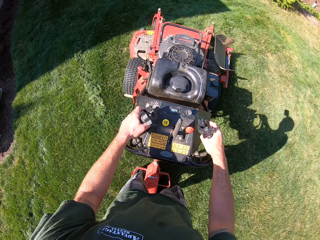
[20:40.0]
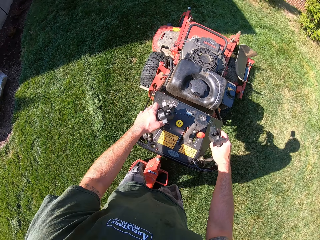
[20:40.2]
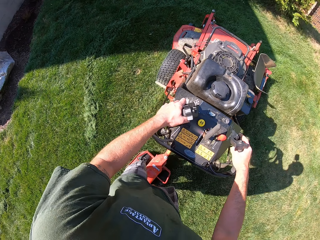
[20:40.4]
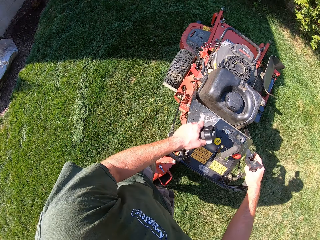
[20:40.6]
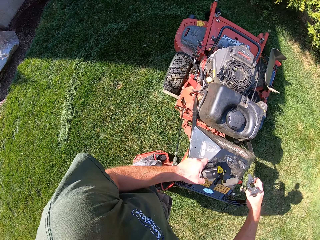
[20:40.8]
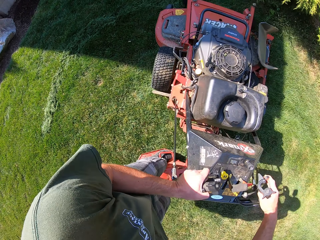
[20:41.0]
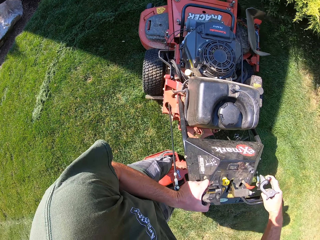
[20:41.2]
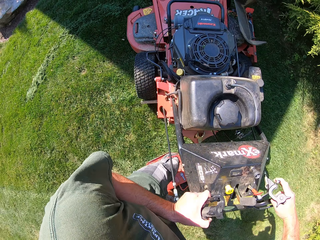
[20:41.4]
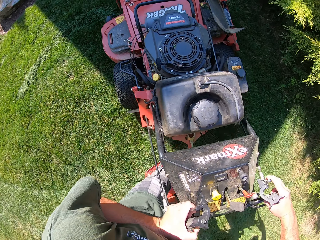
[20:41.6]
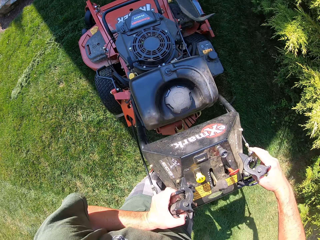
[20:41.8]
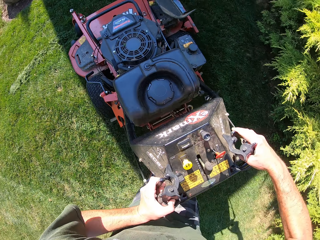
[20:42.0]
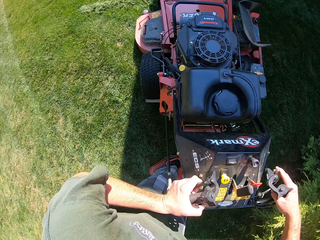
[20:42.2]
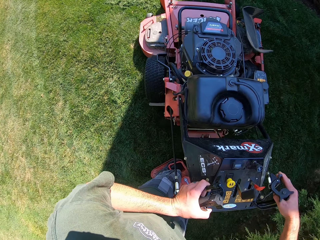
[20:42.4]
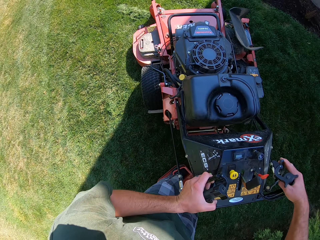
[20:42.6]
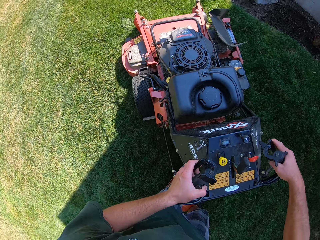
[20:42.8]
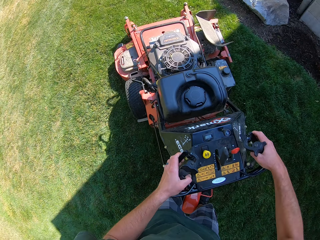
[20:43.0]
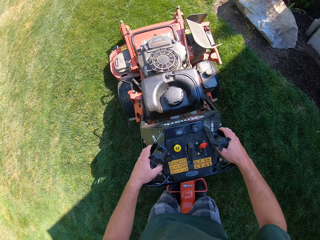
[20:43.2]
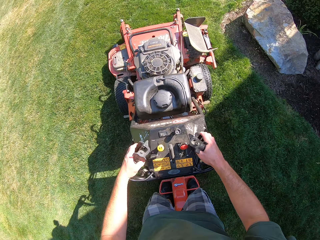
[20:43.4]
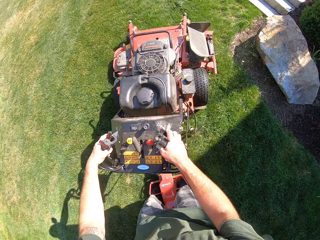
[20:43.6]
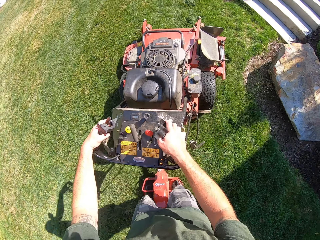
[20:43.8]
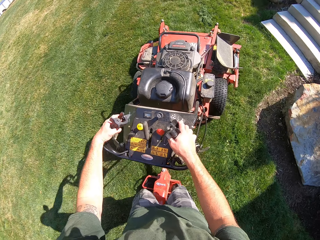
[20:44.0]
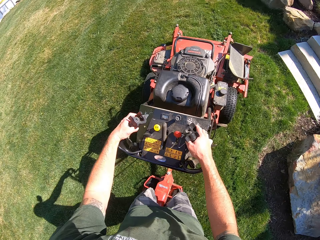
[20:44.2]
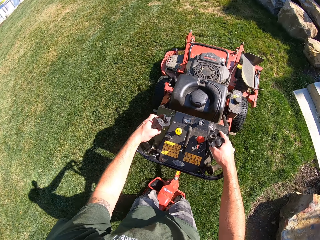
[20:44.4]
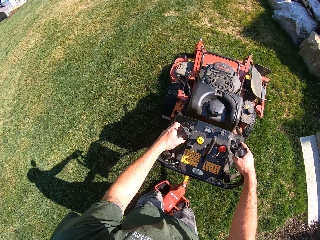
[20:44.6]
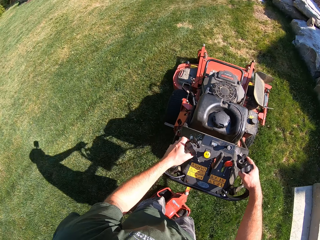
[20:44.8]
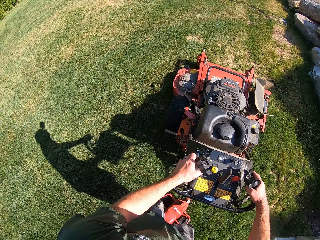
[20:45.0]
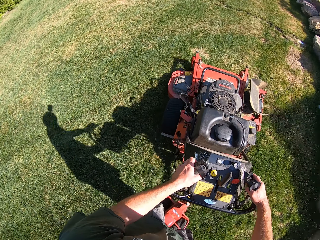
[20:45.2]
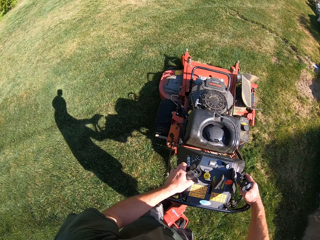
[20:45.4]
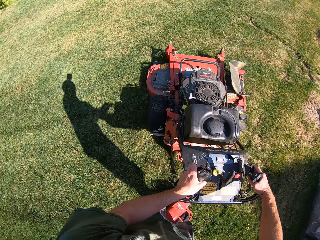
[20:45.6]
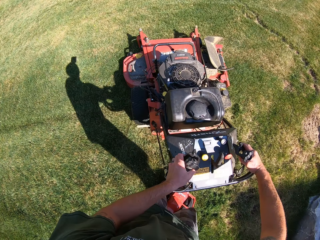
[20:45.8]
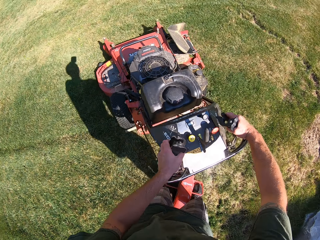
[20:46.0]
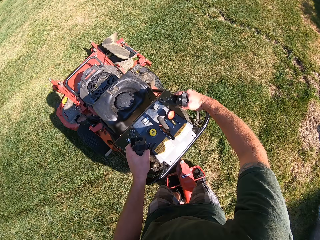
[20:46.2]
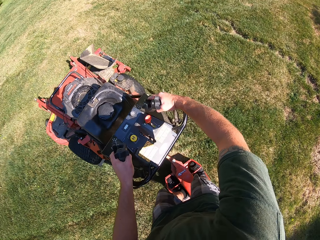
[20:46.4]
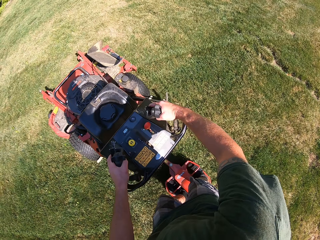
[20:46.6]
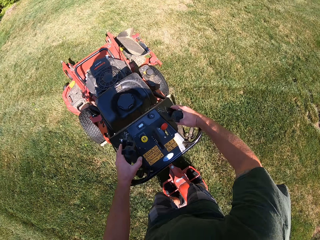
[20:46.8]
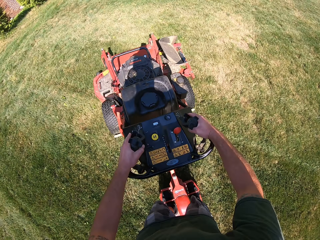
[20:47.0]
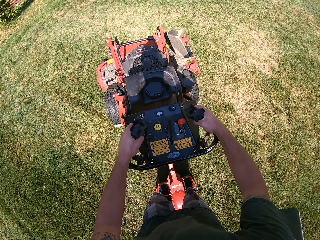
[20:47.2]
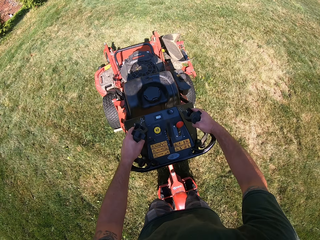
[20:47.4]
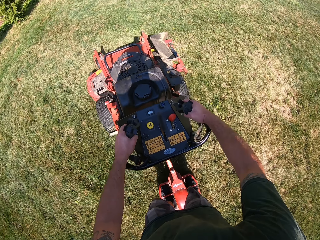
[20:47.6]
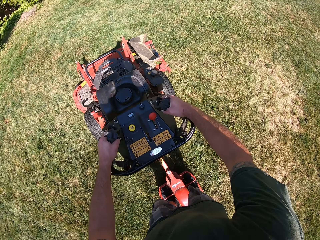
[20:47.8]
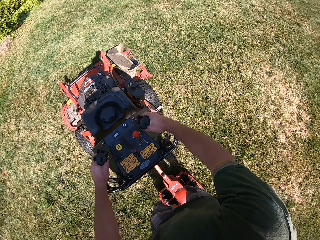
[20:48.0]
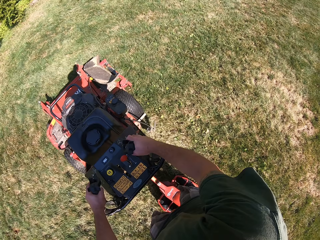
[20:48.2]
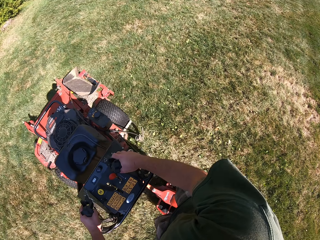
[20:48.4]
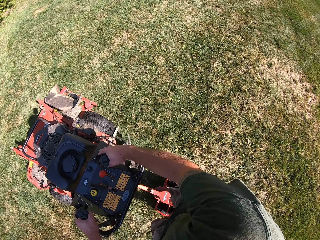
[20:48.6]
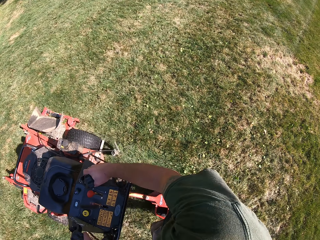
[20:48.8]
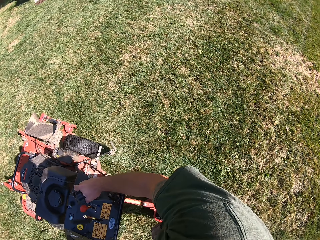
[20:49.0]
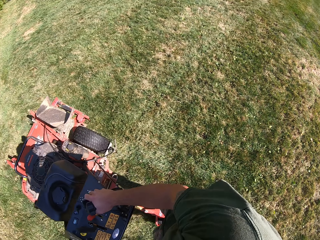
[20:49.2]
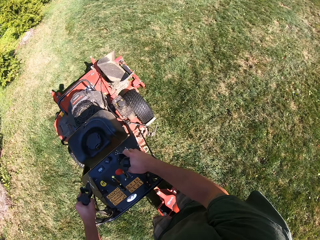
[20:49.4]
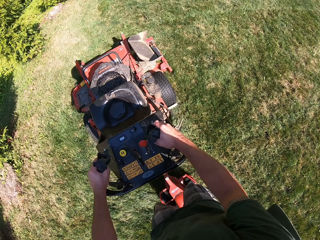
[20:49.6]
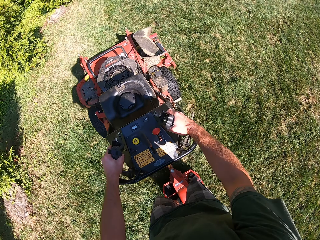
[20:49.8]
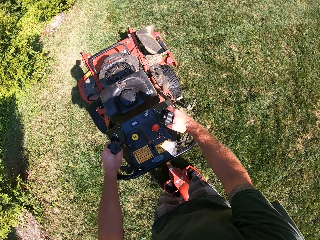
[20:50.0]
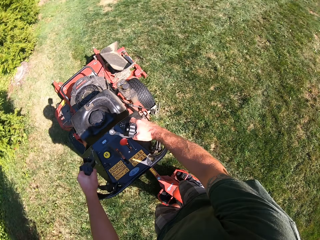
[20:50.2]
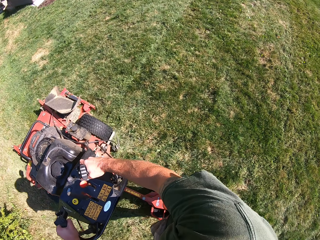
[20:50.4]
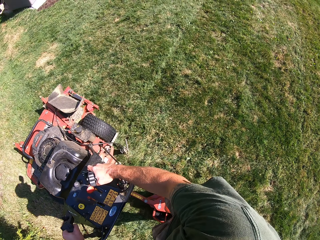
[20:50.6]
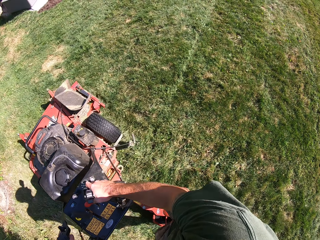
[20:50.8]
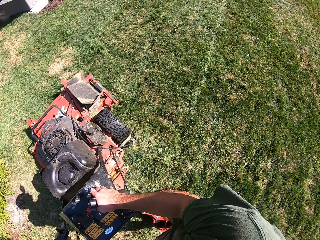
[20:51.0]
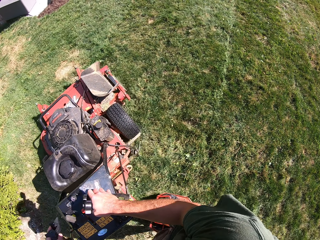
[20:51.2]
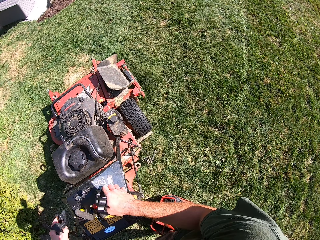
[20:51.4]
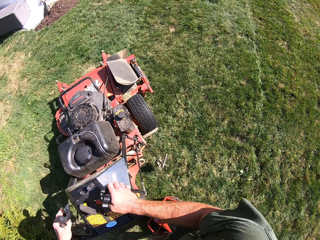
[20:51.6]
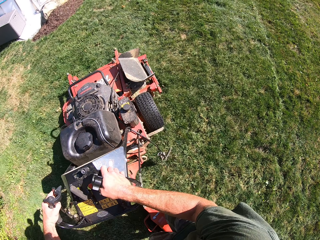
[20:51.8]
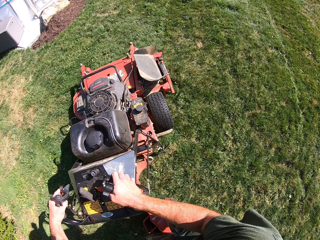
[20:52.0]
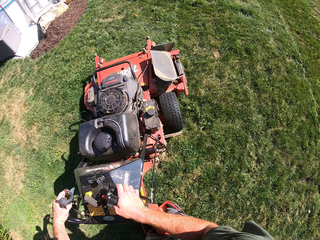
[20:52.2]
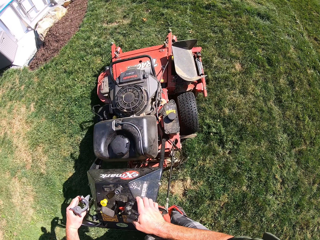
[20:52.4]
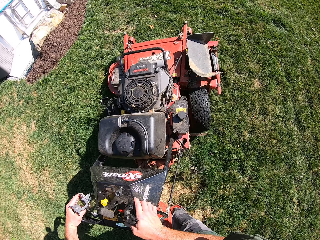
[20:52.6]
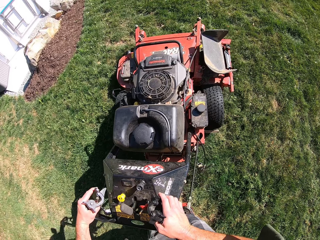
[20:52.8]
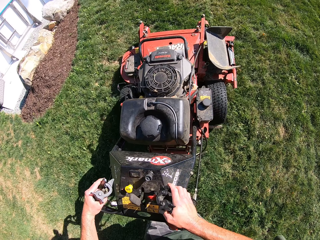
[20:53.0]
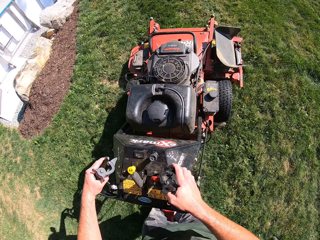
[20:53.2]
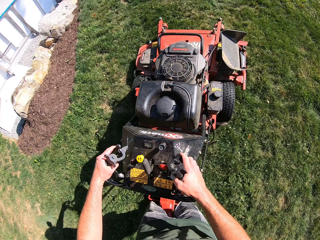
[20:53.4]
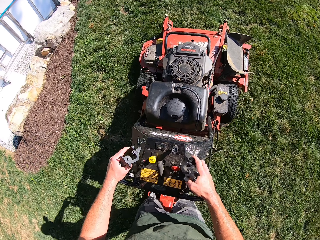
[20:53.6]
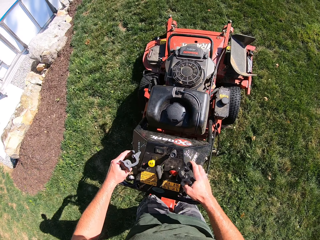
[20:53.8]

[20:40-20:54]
The camera wearer turns the lawn mower in an anticlockwise direction on the lawn. They cut grass using the lawn mower. They turn the lawn mower in an anticlockwise direction on the lawn again. They cut grass using the lawn mower. They turn the lawn mower in a clockwise direction on the lawn.

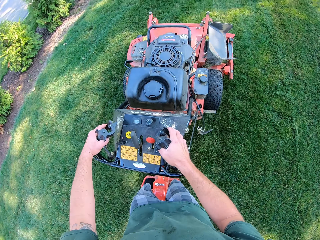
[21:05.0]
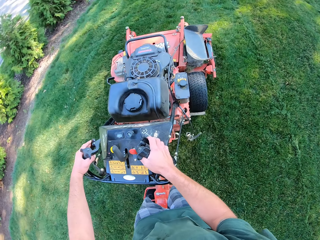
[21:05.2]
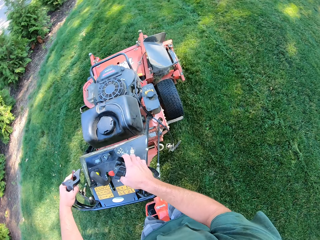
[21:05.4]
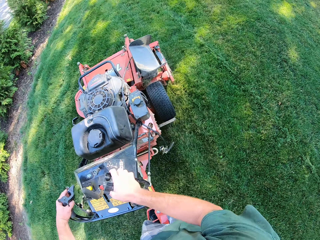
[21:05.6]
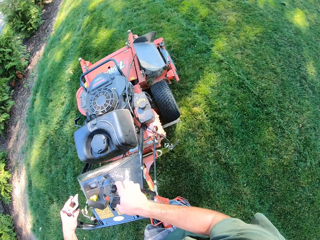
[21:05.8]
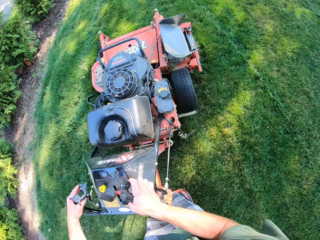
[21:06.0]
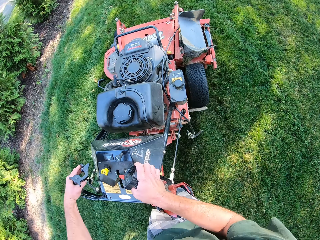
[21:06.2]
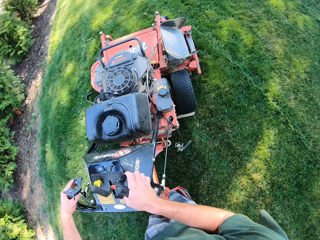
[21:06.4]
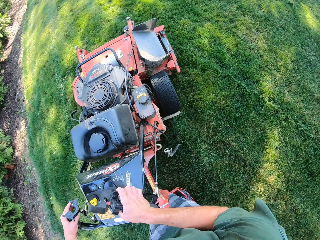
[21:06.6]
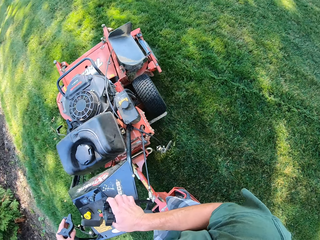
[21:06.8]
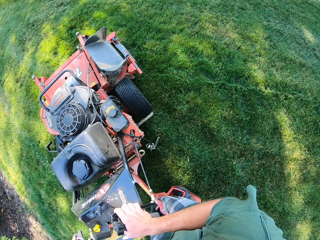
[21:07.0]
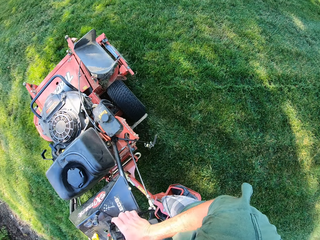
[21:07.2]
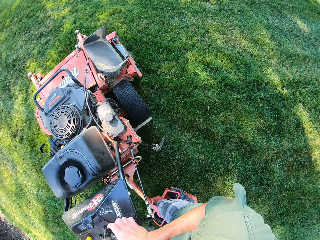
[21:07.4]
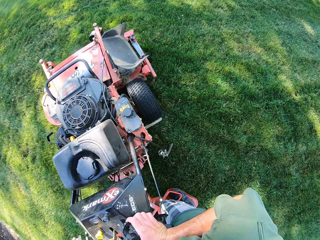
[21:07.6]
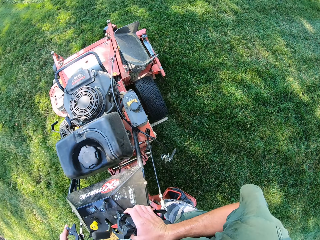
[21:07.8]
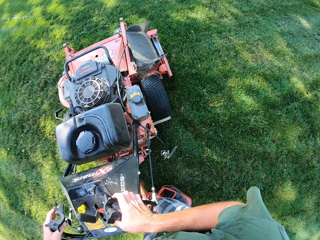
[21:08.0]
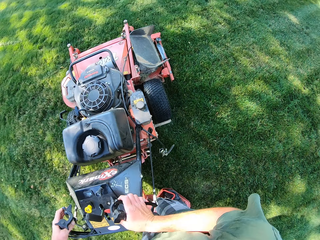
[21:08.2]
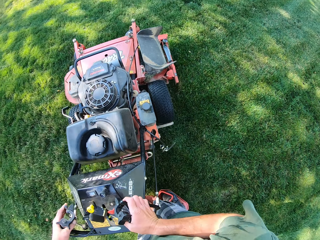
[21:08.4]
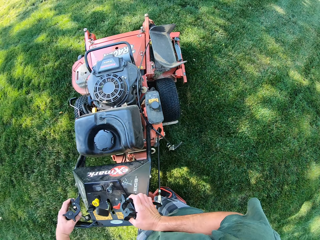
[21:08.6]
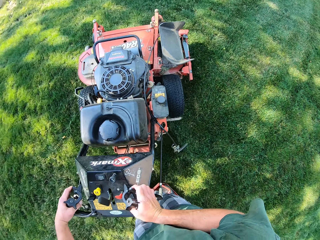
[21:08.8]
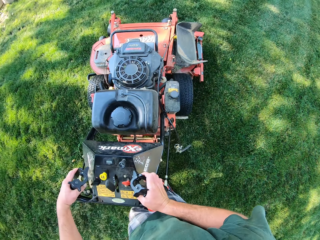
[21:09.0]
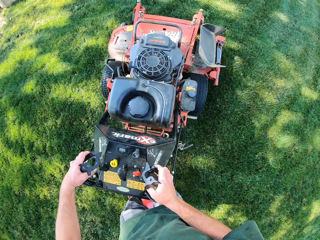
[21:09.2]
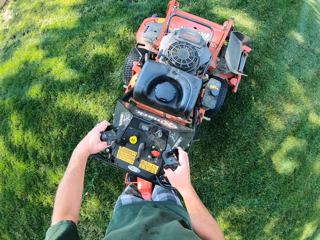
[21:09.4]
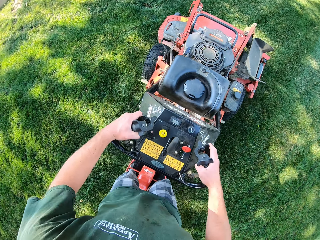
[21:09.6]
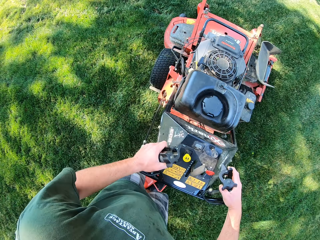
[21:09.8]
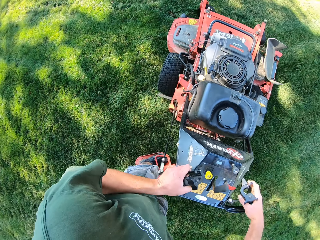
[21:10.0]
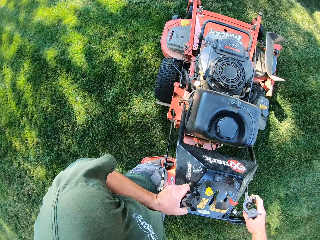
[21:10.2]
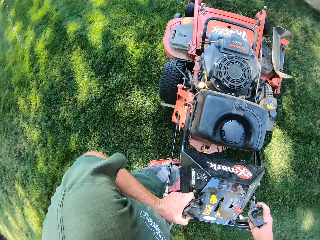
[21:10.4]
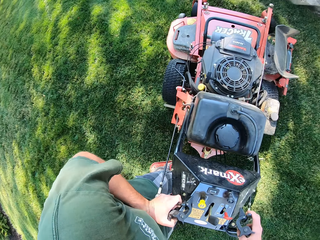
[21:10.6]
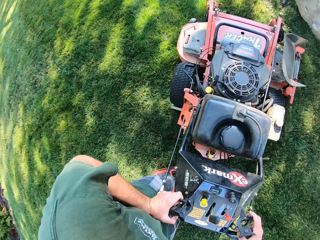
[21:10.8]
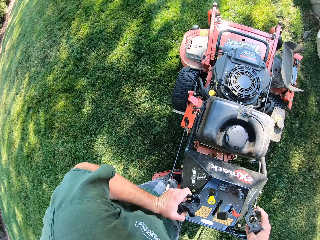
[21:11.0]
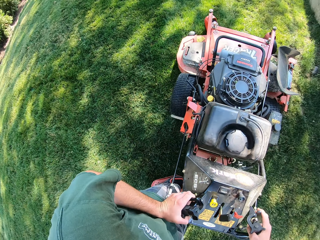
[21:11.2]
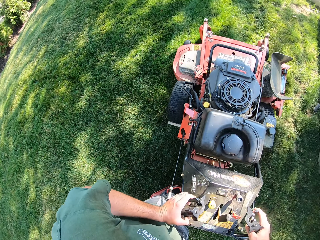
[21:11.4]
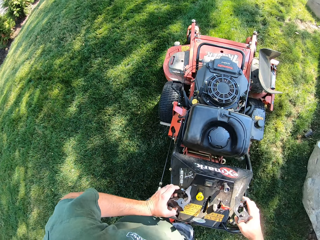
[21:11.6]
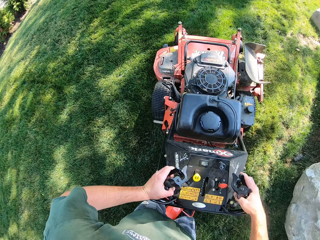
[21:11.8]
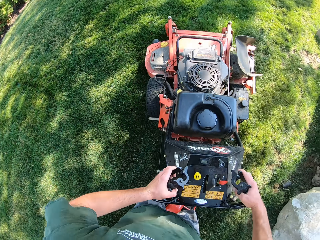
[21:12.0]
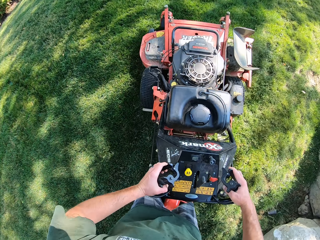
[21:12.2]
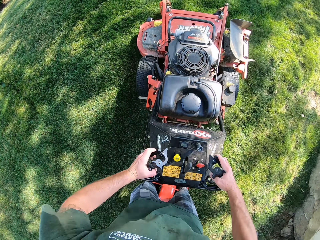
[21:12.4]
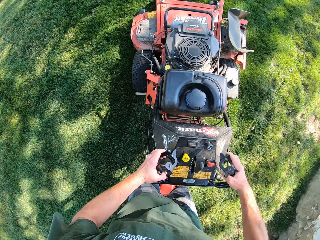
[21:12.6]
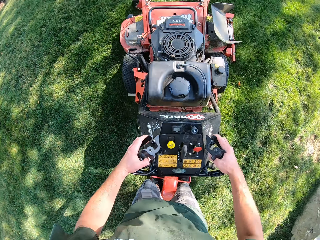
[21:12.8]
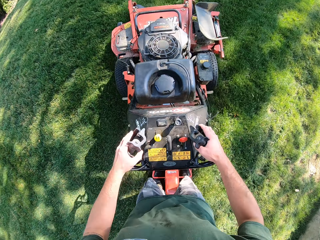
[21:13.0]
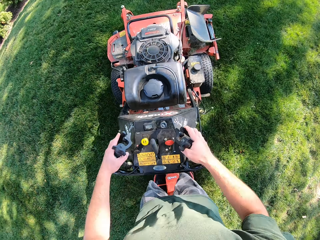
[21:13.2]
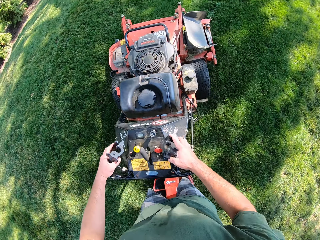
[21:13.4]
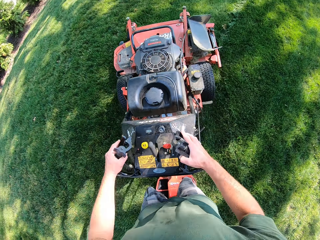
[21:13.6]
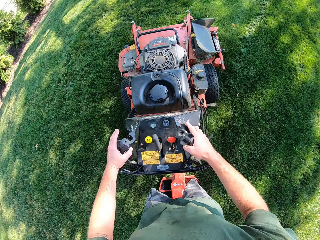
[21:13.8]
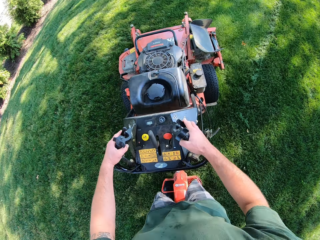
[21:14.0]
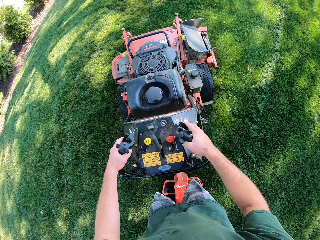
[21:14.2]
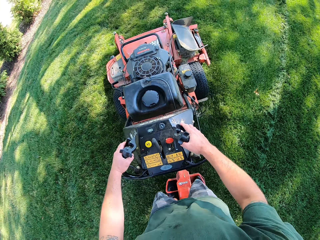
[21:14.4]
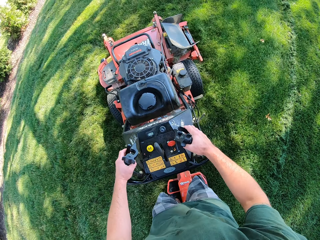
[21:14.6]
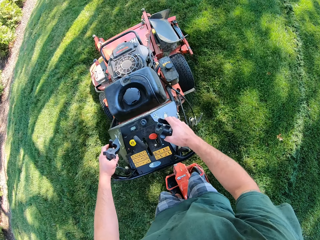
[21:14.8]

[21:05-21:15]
The camera wearer turns the lawn mower in a clockwise direction on the lawn. They turn the lawn mower in an anticlockwise direction on the lawn. They cut grass using the lawn mower.
